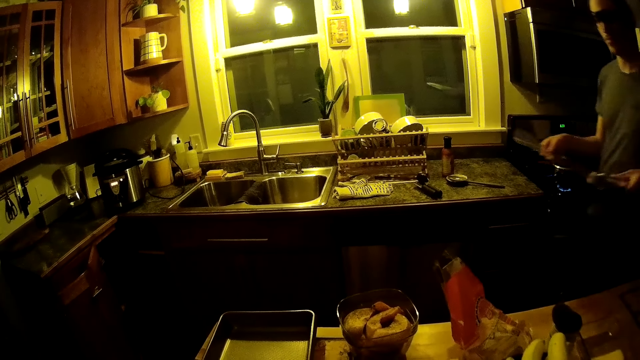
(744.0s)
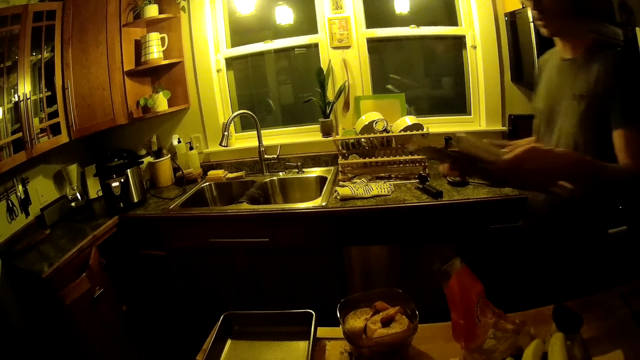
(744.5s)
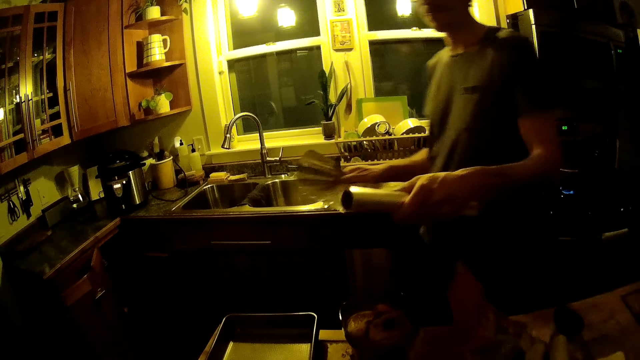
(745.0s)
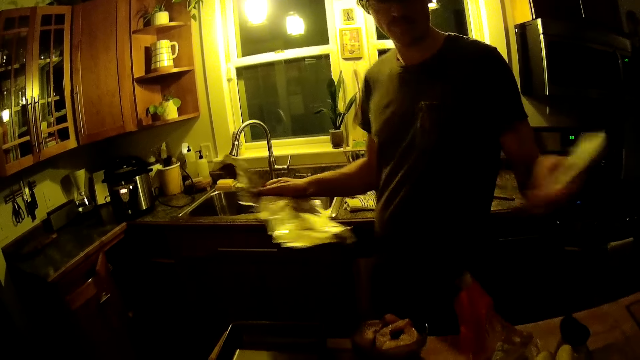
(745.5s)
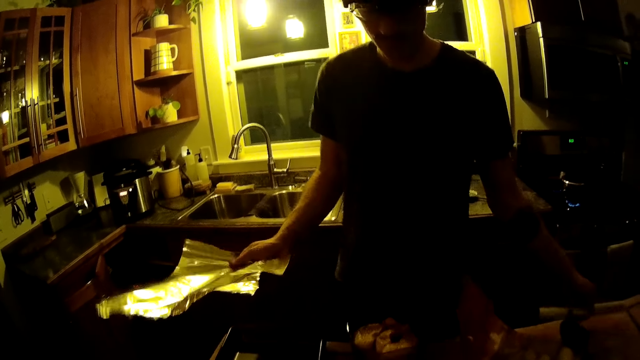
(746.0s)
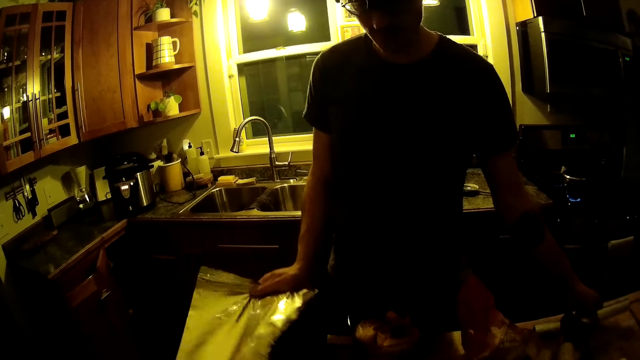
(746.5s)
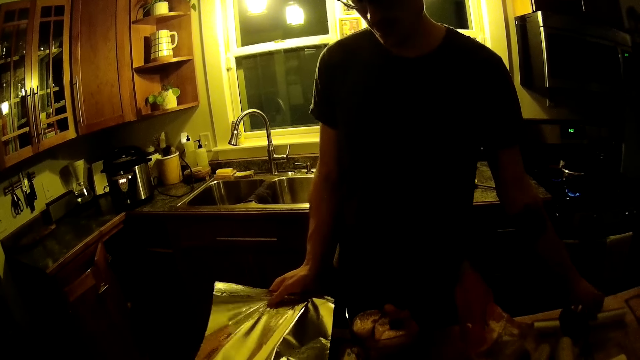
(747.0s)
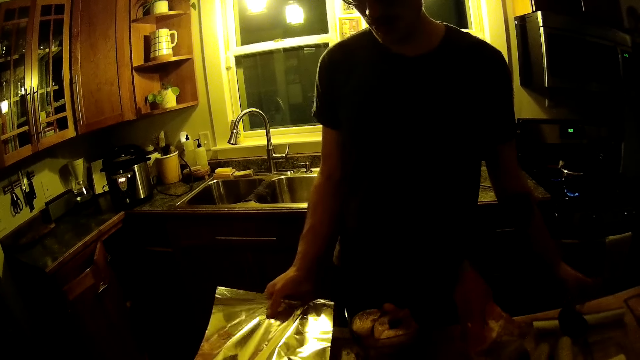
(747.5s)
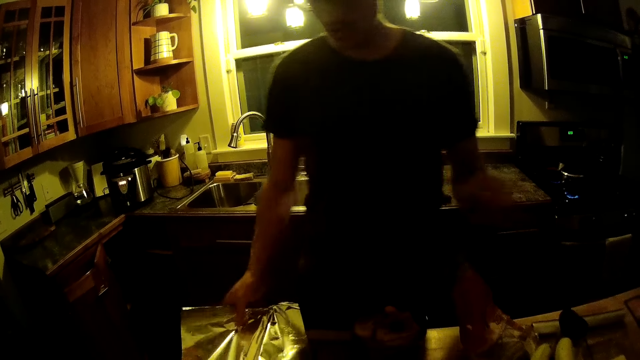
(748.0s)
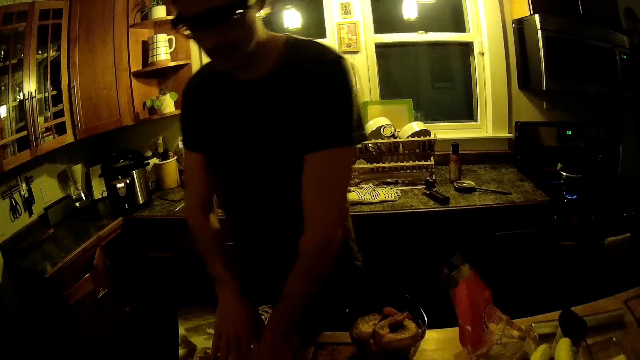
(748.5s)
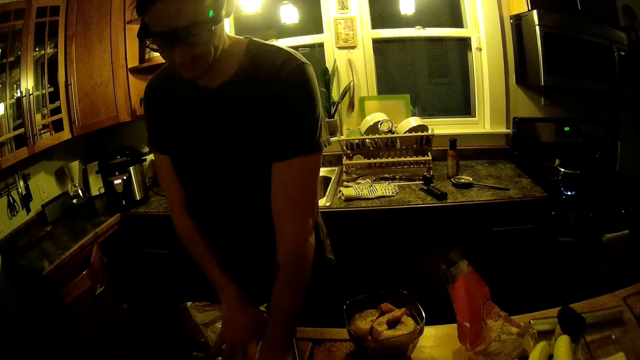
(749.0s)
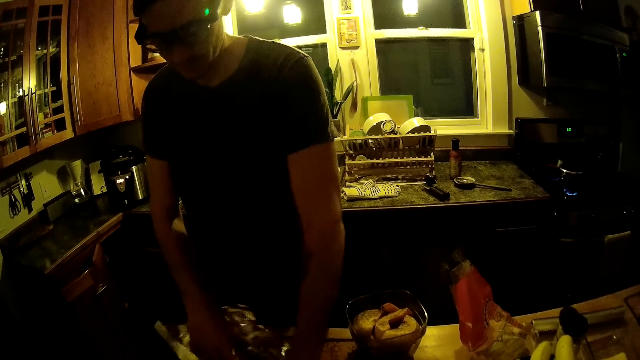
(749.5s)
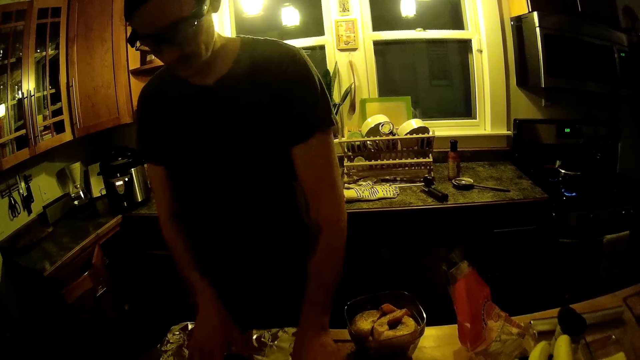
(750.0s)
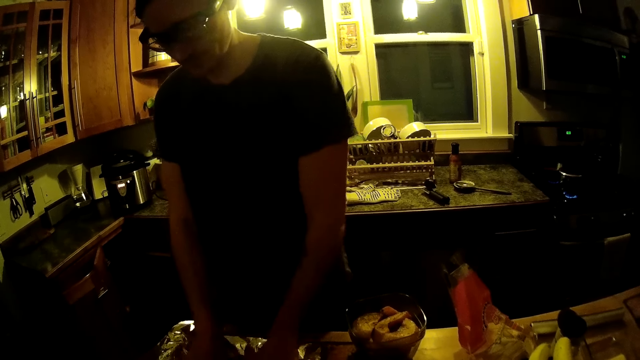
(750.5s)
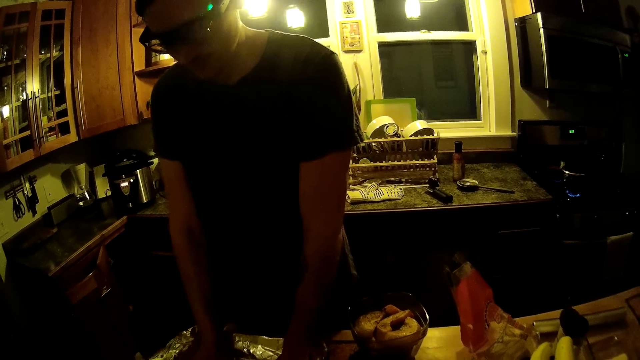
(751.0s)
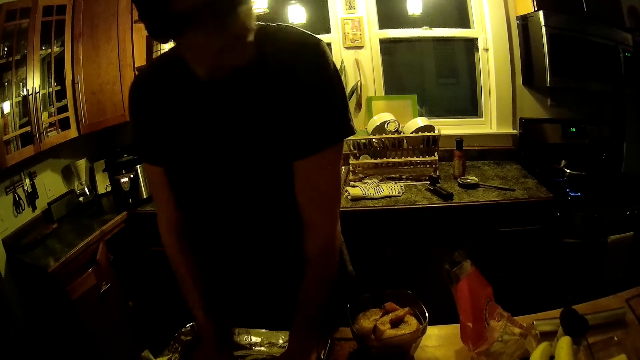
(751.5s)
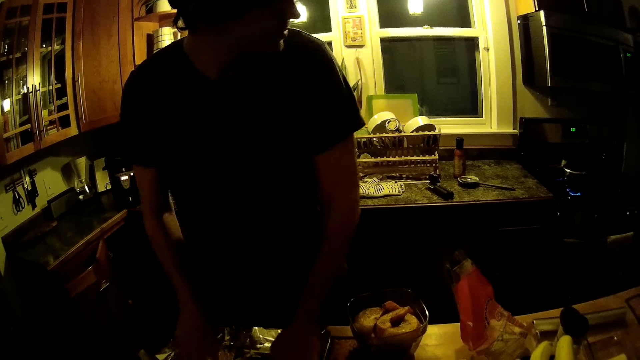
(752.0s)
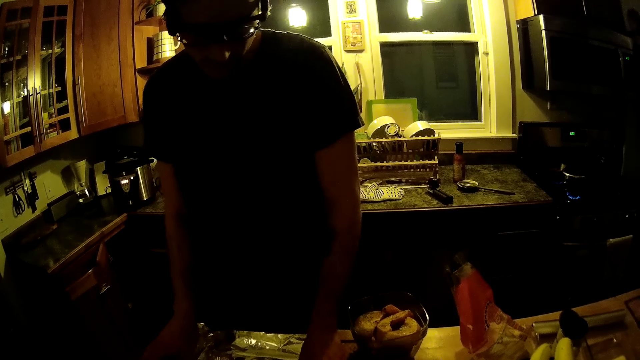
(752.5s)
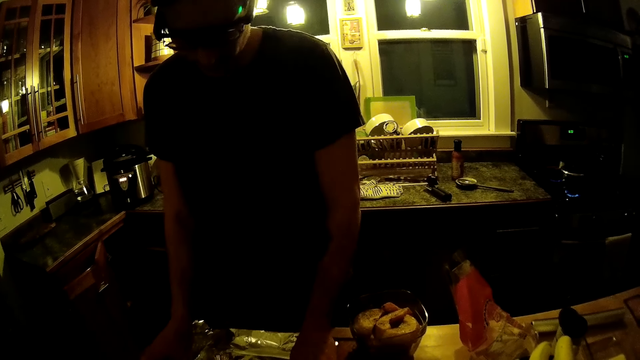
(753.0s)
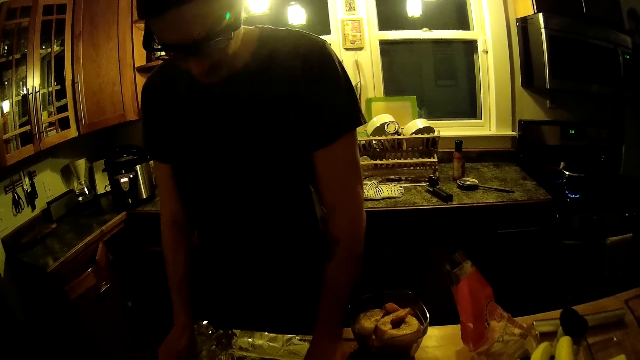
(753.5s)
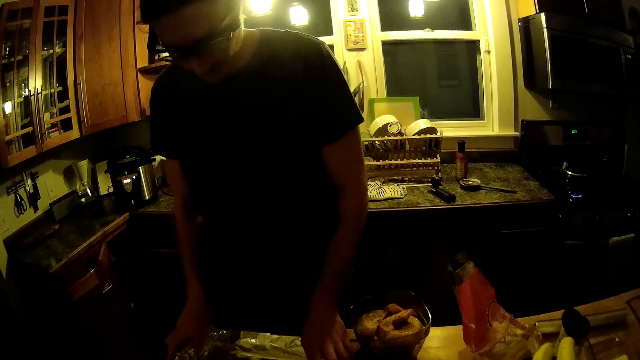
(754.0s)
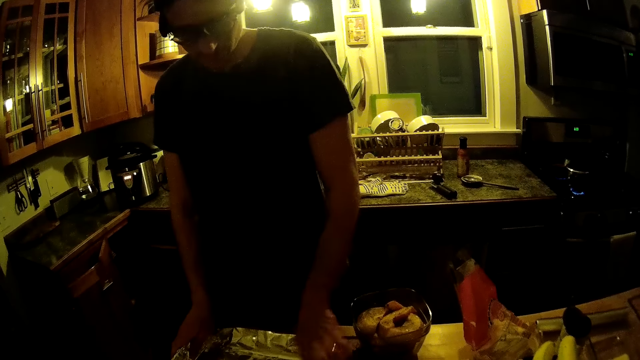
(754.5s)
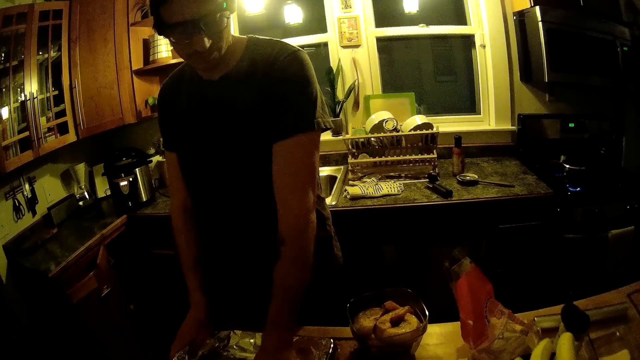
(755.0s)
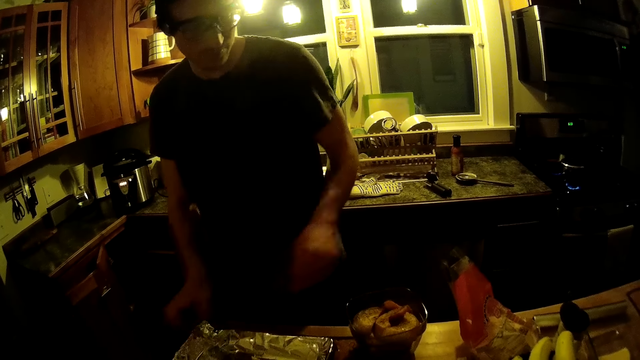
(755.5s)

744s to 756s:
The man holds a foil paper and moves around. The man drops the foil in his left hand on the kitchen island. The camera wearer cuts the foil paper. The man places the foil in the tray with both hands. The camera wearer puts down the foil paper. They cover the tray with the foil paper.

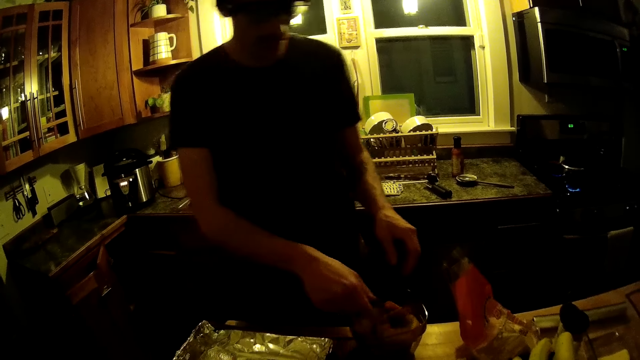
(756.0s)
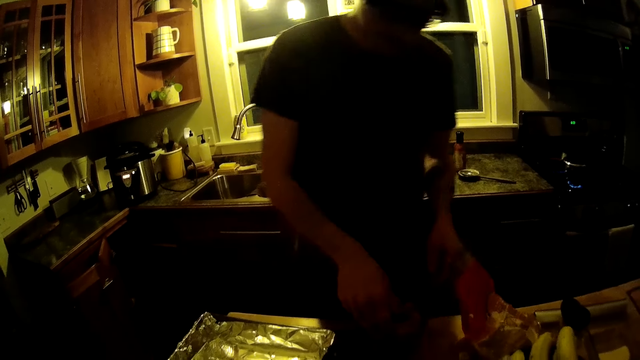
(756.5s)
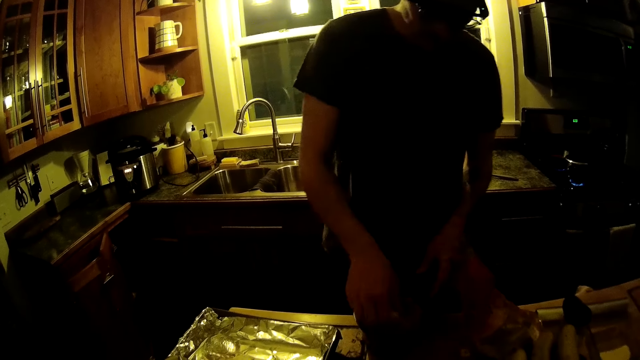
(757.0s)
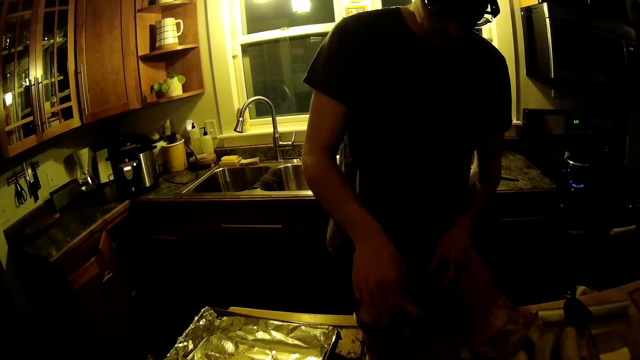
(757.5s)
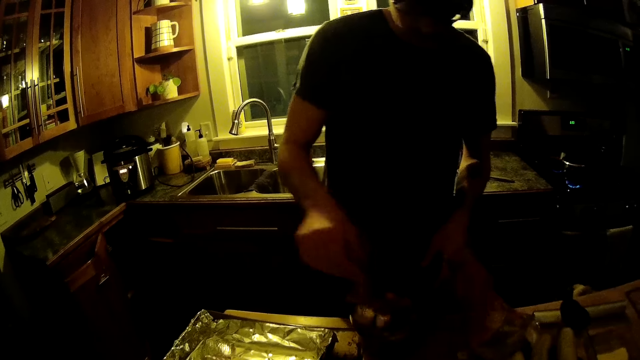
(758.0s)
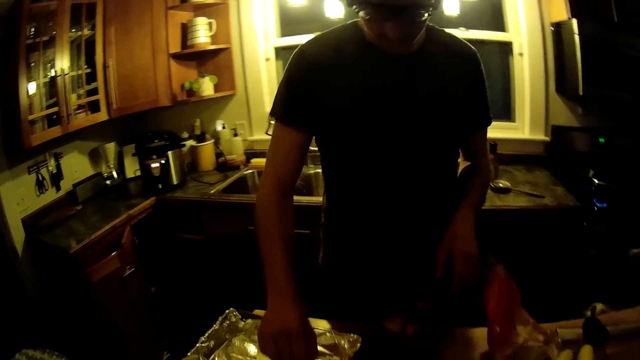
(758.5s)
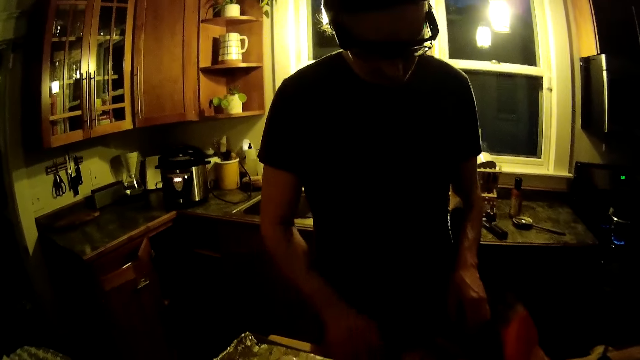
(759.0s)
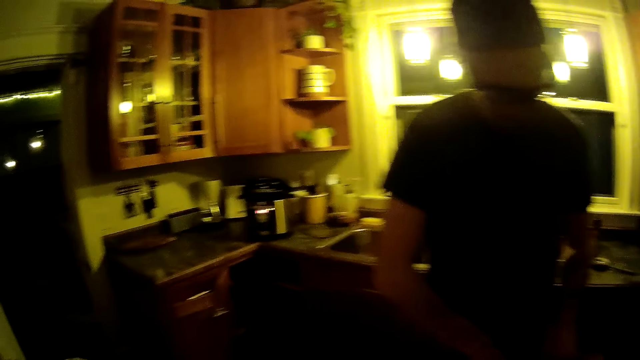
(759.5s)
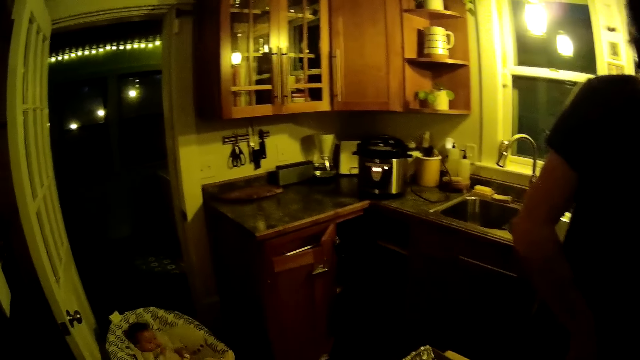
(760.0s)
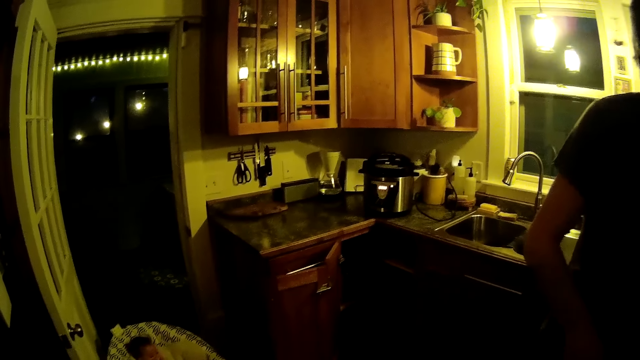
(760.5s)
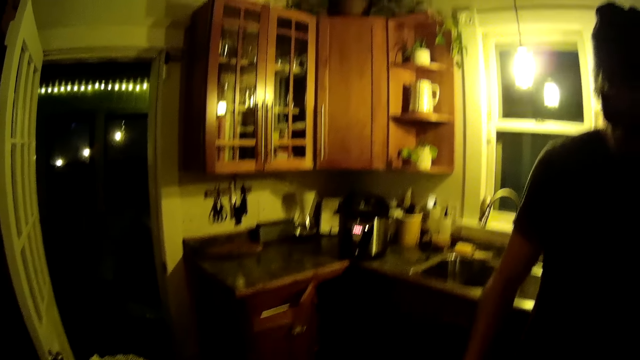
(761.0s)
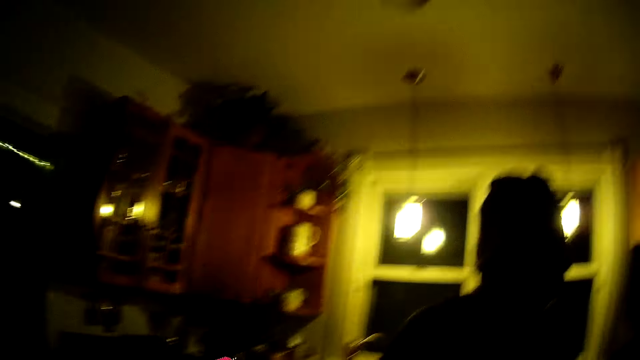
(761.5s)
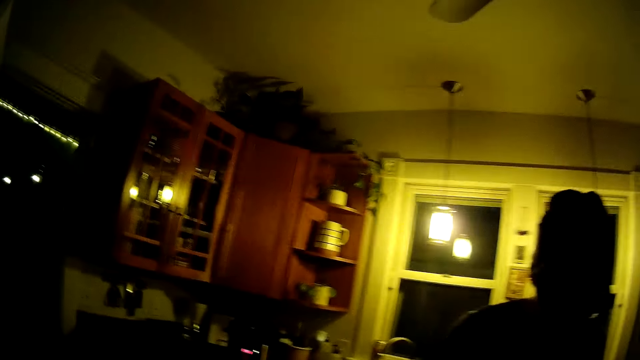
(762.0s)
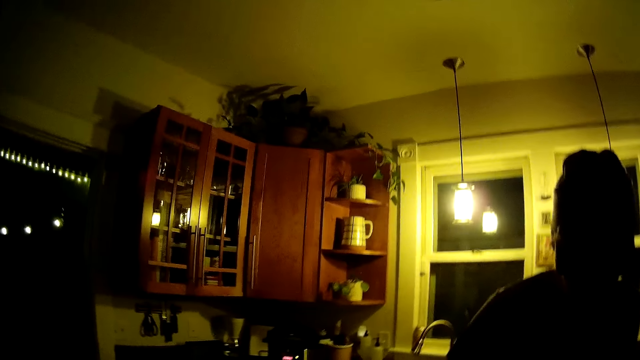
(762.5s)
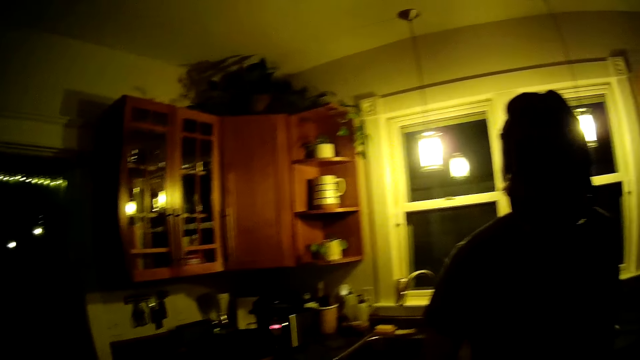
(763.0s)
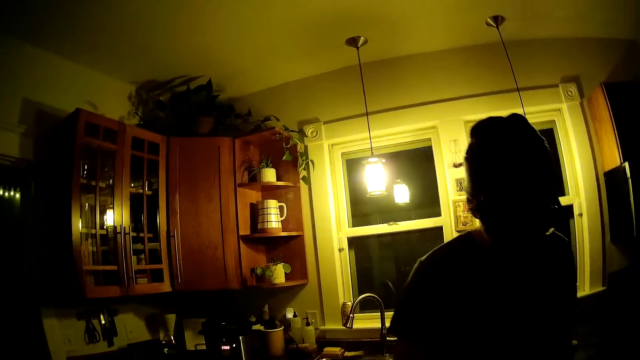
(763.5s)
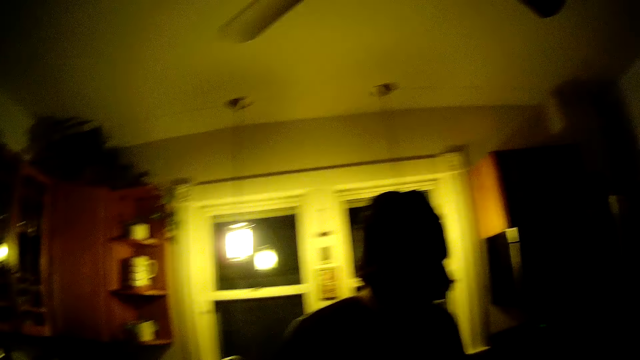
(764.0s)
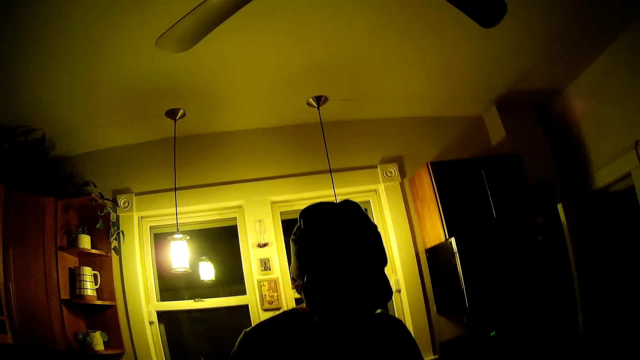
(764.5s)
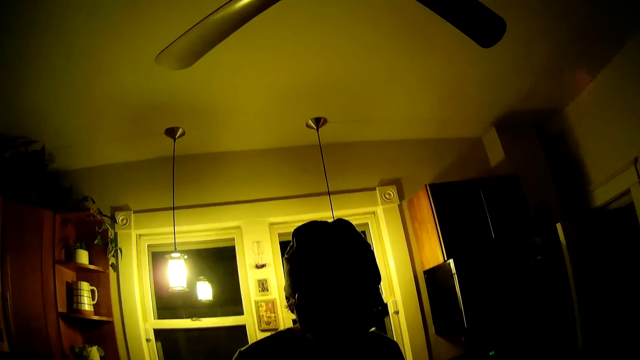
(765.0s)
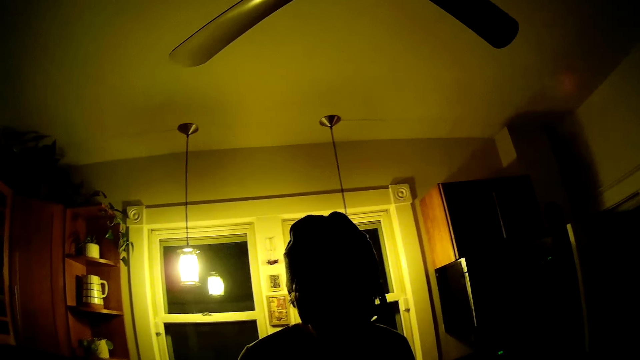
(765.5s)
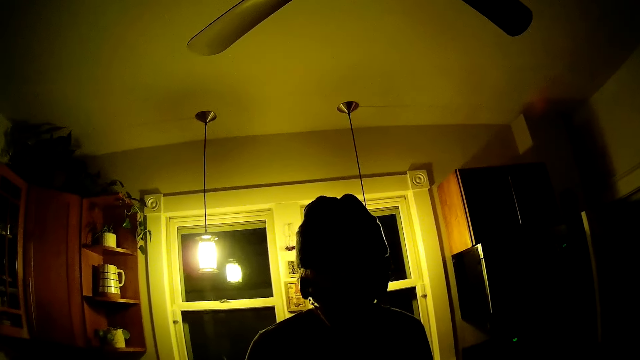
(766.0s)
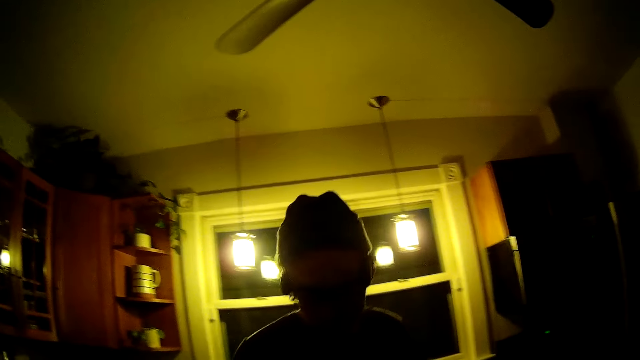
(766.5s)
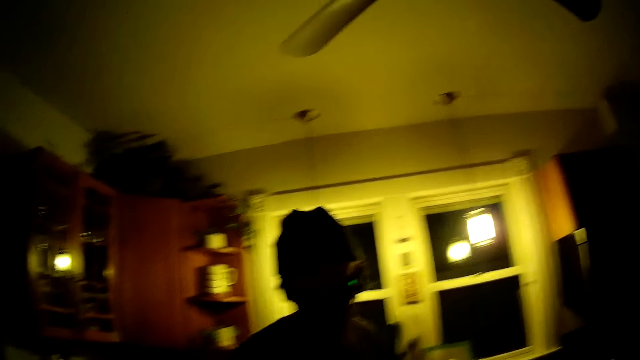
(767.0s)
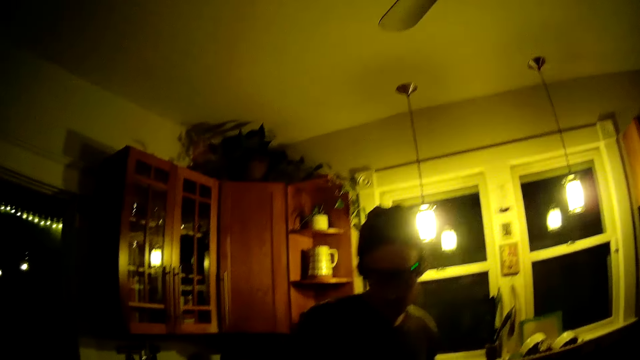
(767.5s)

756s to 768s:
The camera wearer arranges the food in the tray. The man removes chicken from the bowl into the tray. The camera wearer looks around. They interact with the man. They talk to the man.
